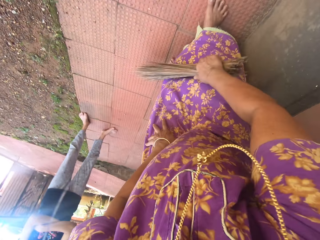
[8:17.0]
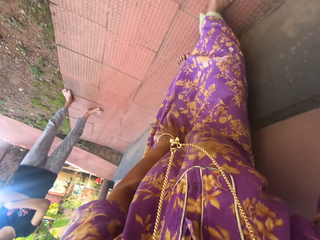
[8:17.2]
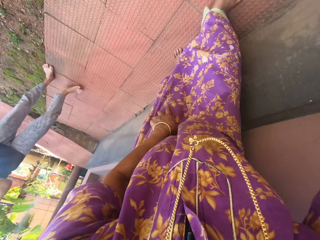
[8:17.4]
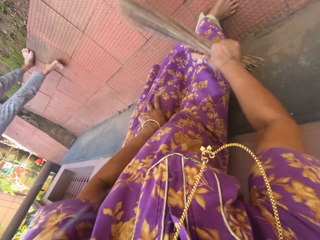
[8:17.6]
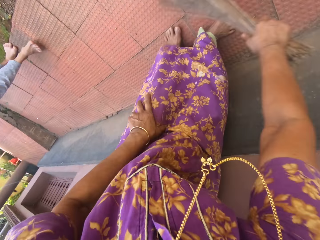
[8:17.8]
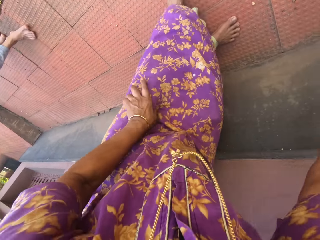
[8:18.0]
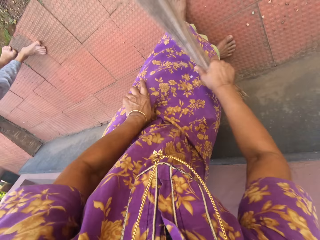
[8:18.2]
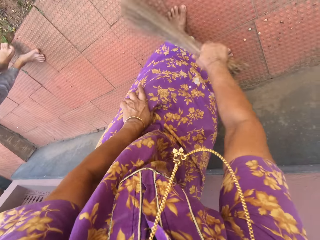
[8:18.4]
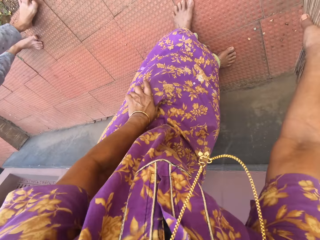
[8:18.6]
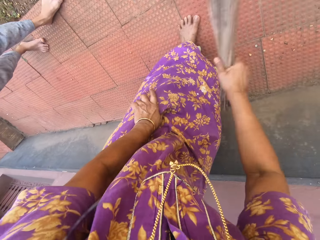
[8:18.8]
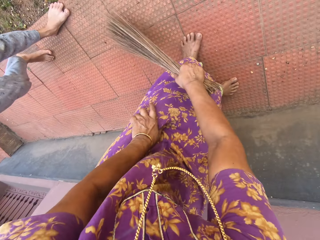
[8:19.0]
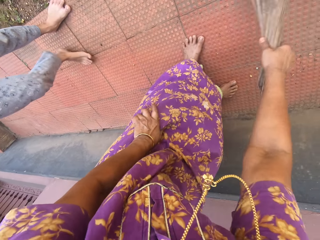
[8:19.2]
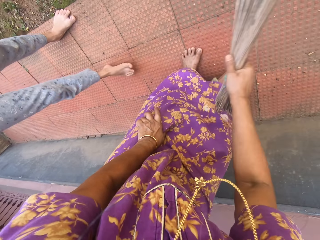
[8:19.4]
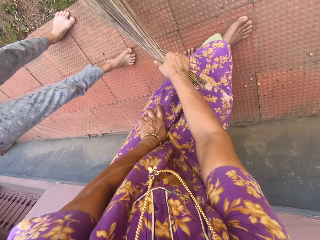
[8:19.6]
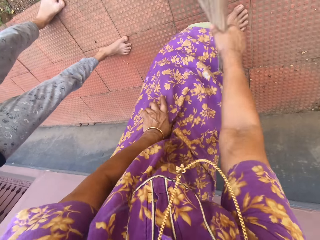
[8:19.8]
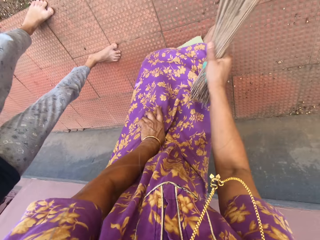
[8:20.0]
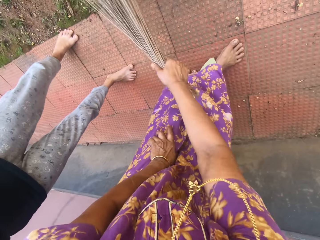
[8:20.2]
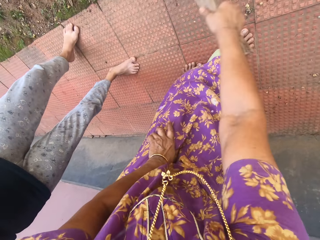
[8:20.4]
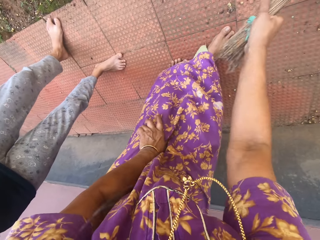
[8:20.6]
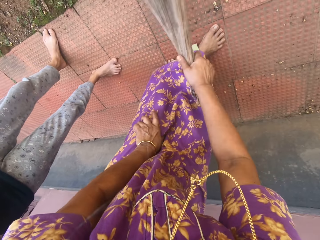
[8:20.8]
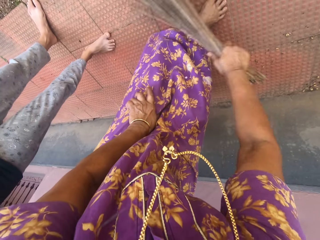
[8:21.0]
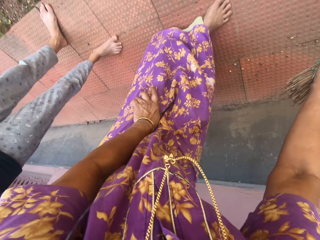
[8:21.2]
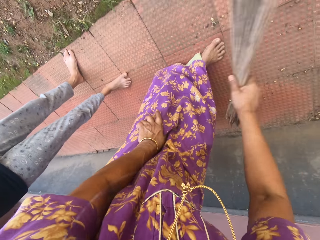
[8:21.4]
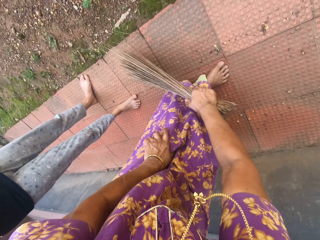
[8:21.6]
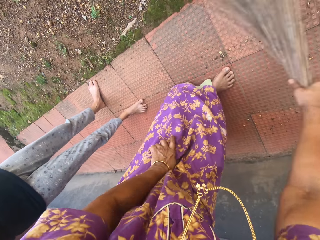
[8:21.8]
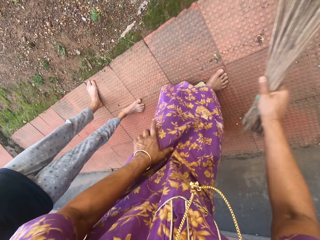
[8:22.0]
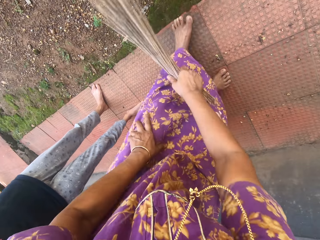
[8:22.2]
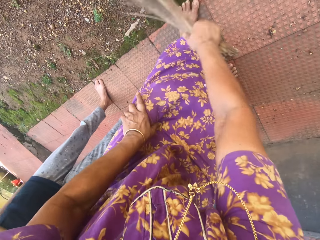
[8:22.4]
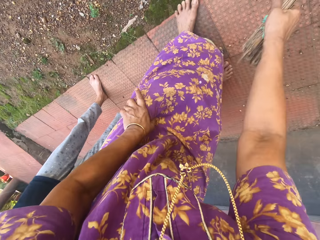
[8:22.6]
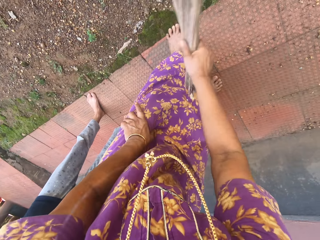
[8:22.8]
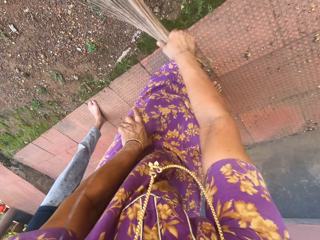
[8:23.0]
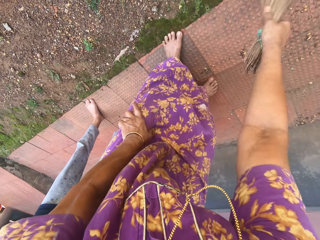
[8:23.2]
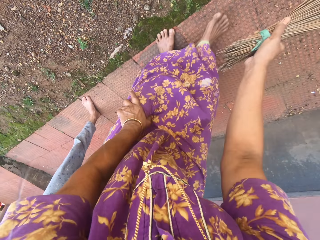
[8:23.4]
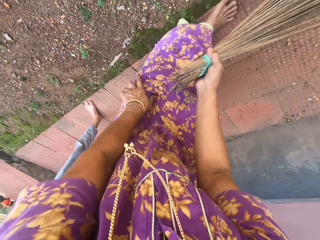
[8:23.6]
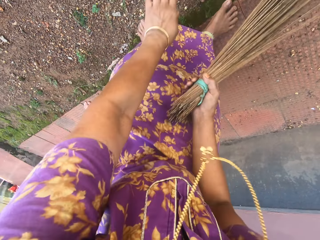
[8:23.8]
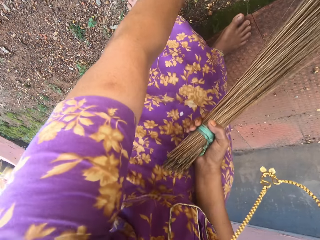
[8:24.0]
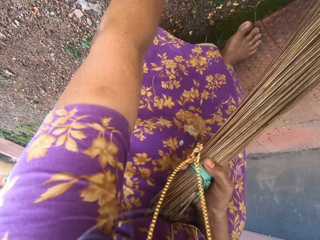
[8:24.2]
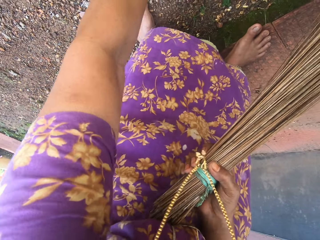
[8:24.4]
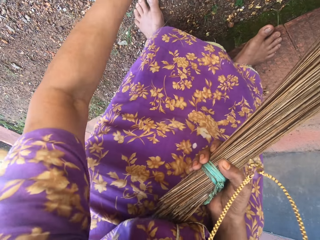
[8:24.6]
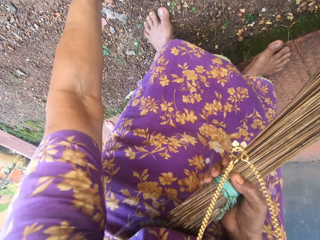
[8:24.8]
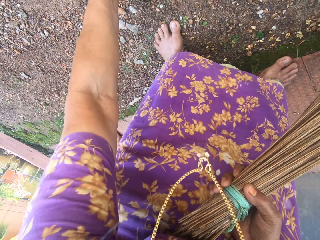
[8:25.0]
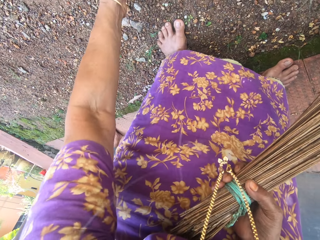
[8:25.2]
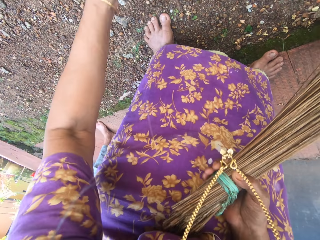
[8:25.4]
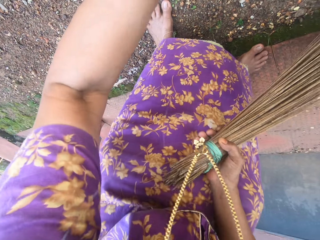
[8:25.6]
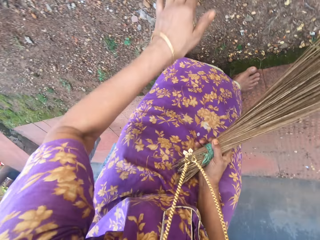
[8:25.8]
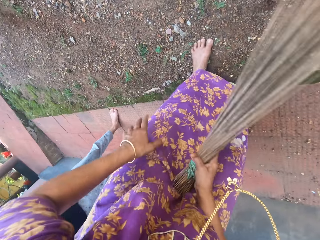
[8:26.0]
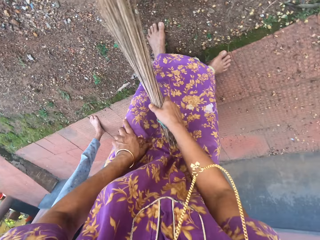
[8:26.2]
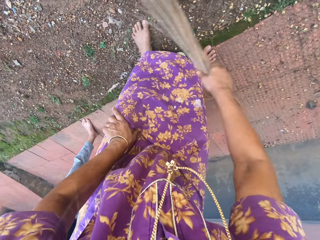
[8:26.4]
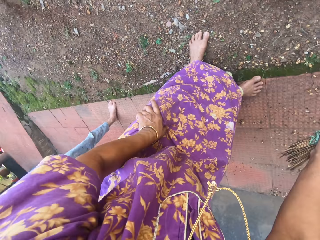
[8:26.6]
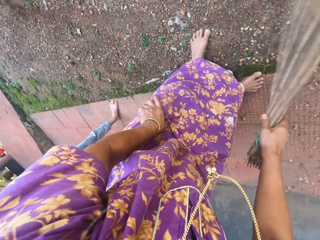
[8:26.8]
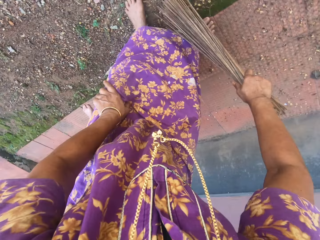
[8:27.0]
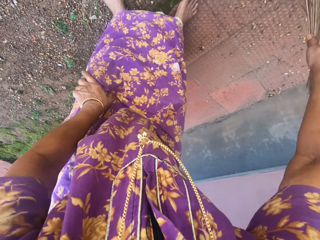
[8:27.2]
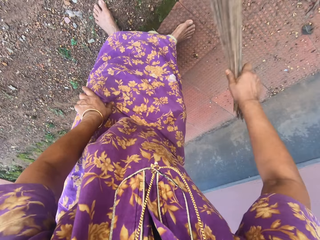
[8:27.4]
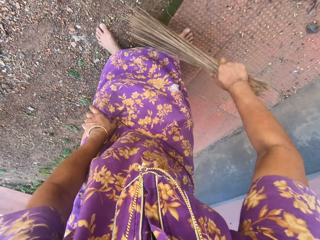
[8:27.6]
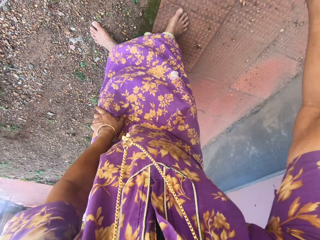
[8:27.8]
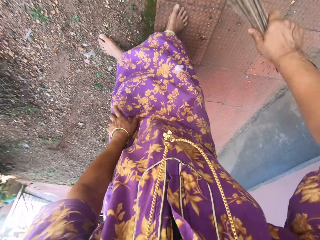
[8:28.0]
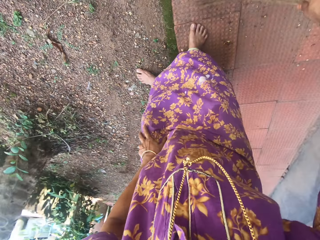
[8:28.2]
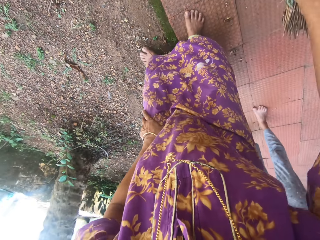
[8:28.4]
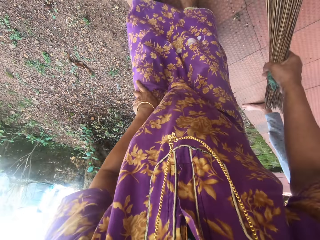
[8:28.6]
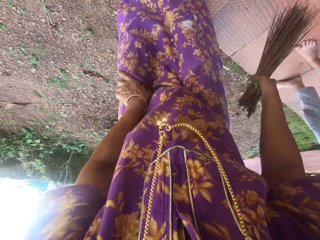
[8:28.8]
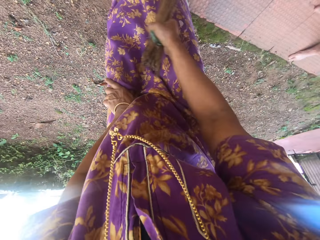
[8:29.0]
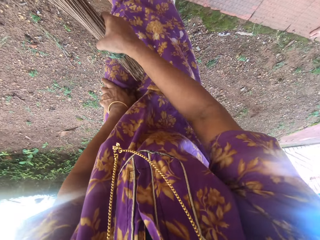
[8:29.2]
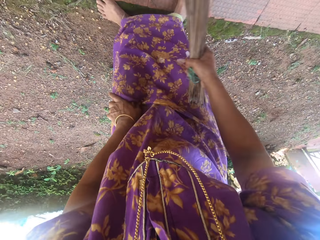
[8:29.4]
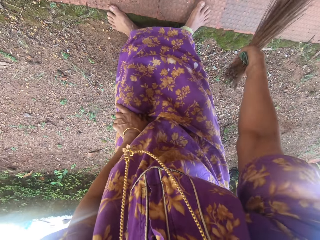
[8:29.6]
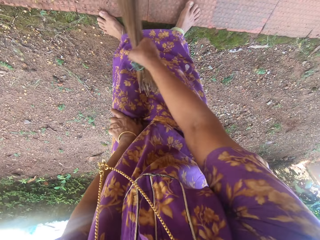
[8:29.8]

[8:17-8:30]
The camera wearer sweeps the ground. They remove the weeds. They sweep the compound.

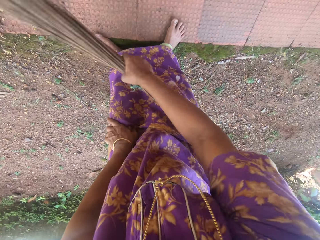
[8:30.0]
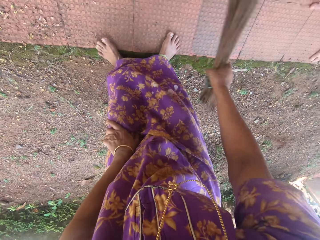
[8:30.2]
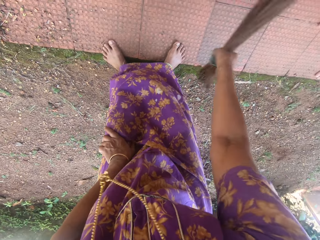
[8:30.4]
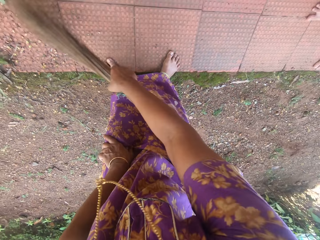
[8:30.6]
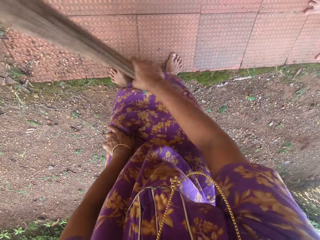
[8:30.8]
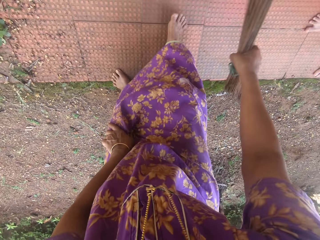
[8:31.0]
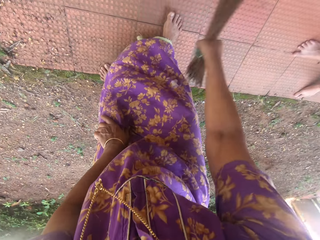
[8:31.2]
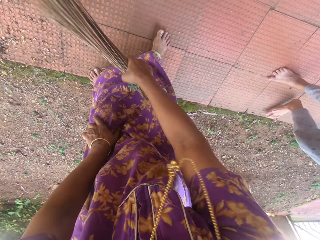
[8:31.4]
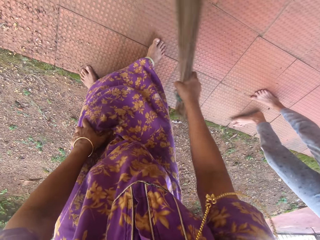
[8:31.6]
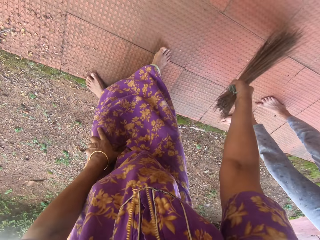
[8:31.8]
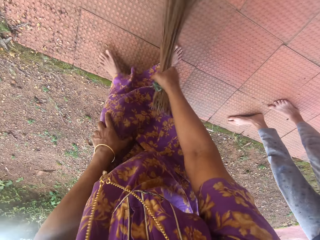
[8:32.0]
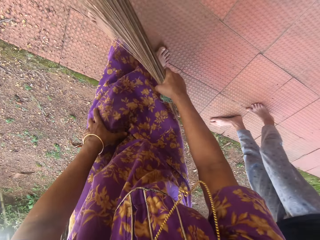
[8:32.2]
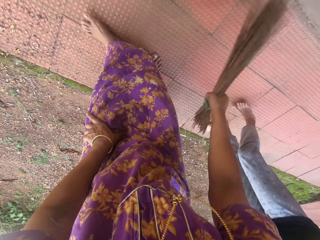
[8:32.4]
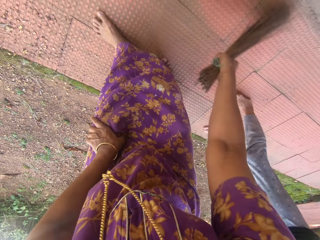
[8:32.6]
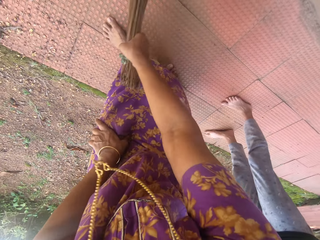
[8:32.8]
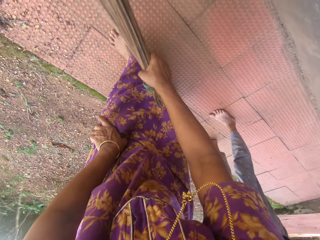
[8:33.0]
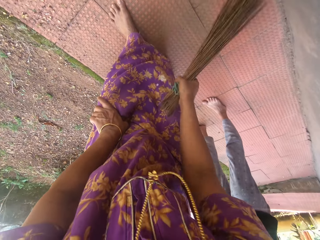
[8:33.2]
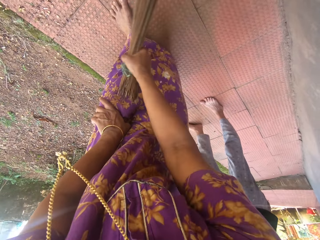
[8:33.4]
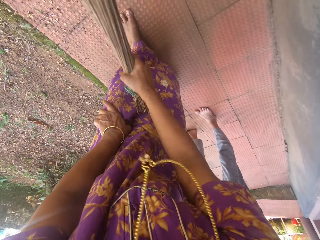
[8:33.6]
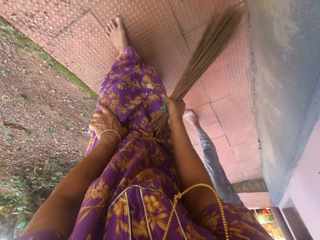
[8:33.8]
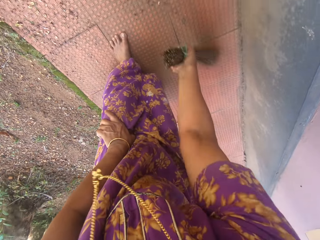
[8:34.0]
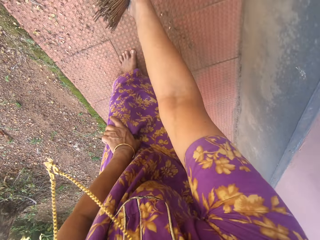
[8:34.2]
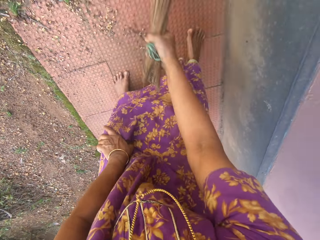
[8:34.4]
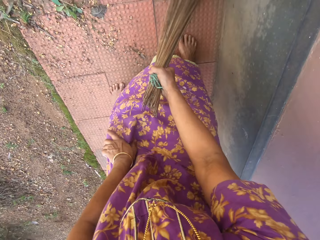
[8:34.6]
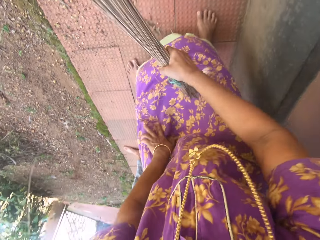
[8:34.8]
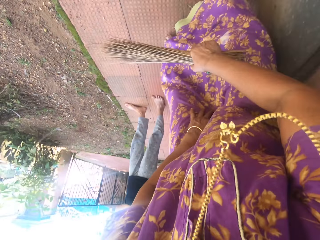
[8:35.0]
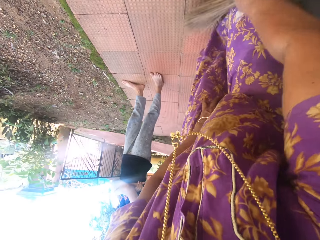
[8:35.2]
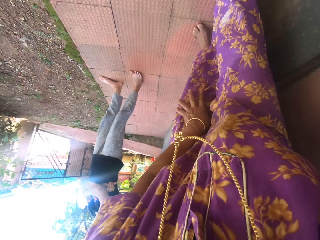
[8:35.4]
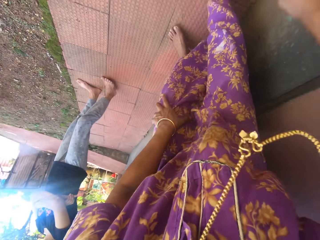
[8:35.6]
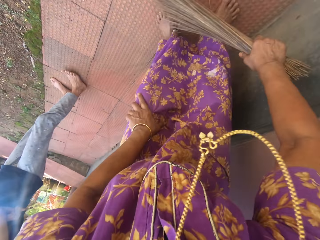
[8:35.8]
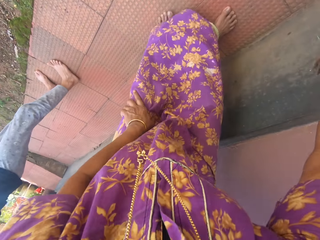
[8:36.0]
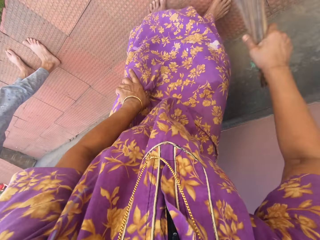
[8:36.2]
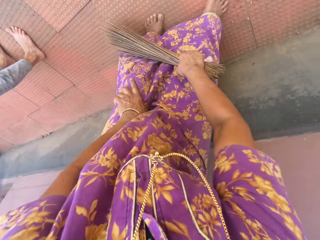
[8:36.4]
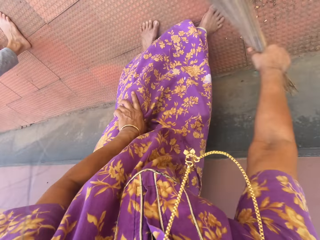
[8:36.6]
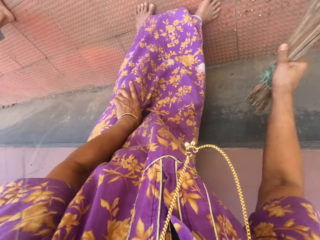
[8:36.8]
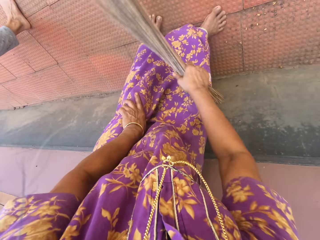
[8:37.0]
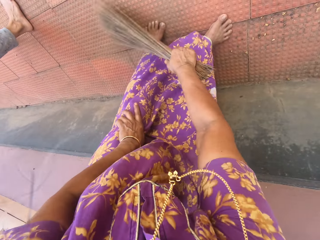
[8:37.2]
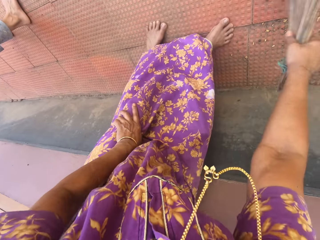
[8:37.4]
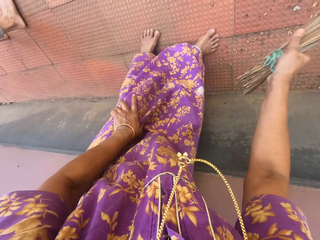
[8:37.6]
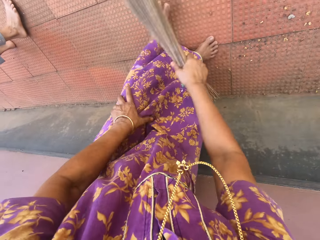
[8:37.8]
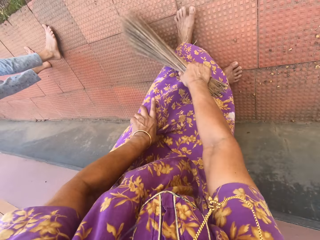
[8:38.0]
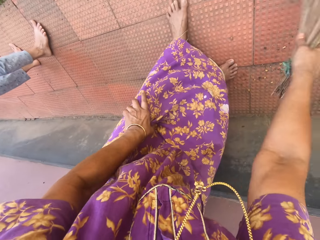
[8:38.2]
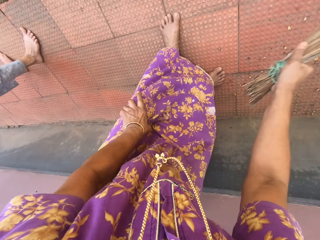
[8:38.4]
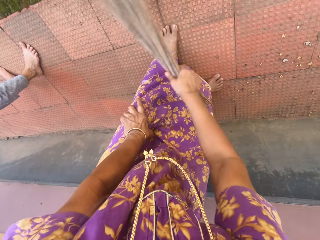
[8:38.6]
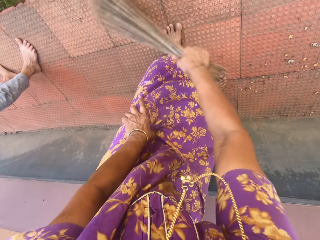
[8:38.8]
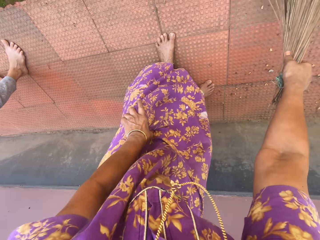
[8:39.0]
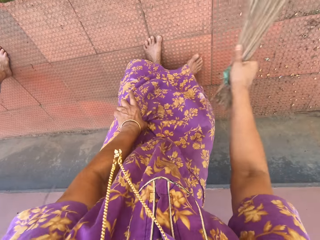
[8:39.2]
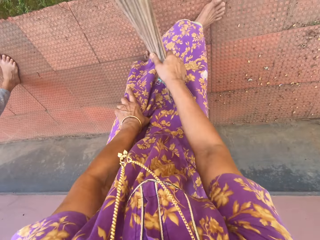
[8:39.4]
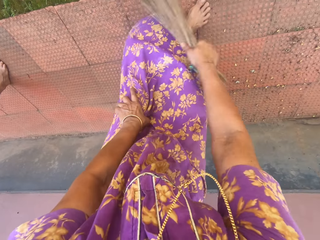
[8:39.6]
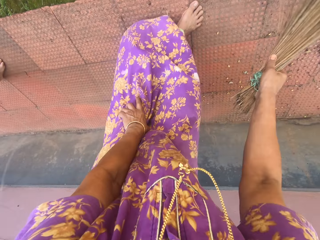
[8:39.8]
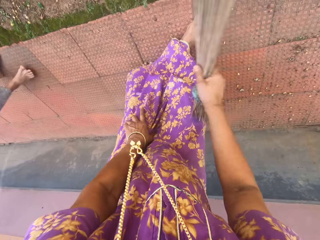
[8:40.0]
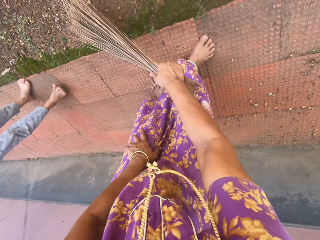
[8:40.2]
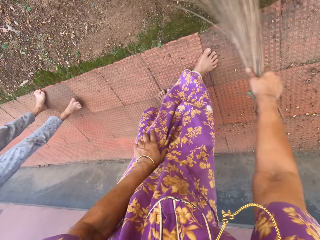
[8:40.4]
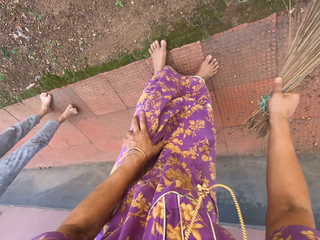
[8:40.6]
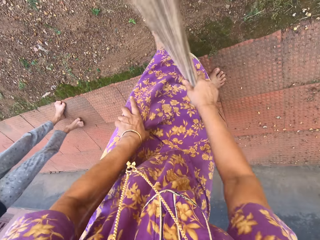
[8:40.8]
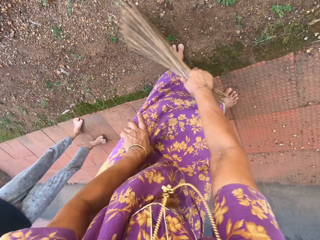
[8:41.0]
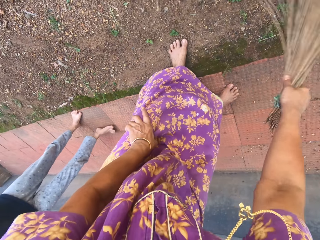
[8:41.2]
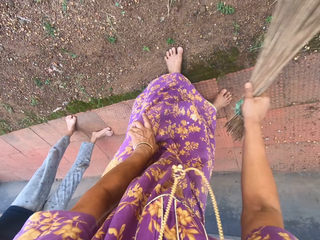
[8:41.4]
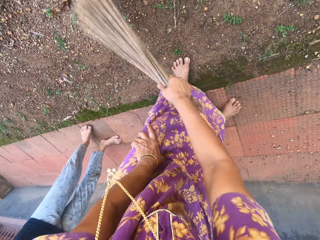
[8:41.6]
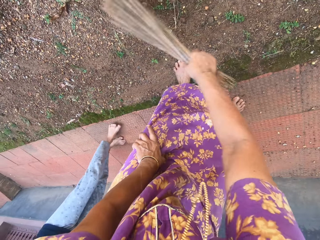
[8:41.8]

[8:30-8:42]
The camera wearer talks with a lady. They sweep the compound. They talk with the lady. They sweep the compound.
